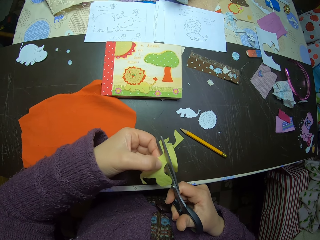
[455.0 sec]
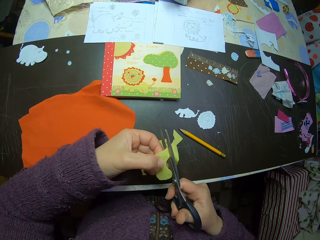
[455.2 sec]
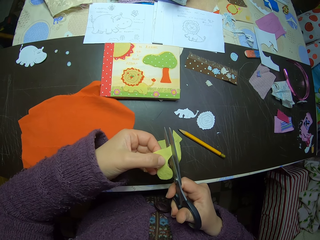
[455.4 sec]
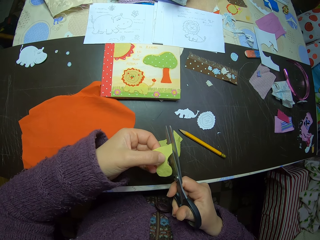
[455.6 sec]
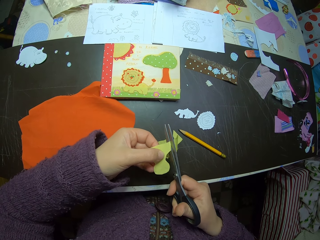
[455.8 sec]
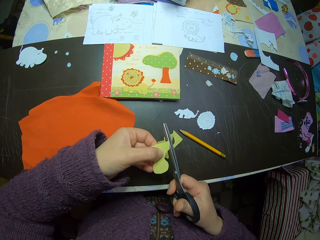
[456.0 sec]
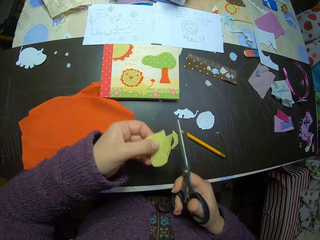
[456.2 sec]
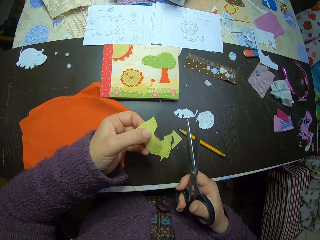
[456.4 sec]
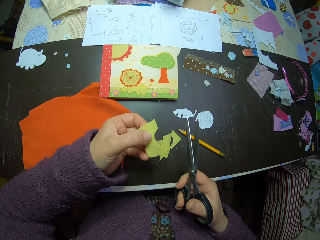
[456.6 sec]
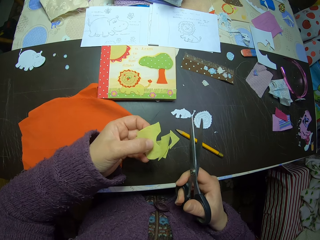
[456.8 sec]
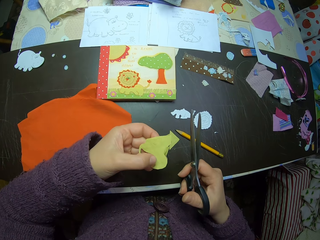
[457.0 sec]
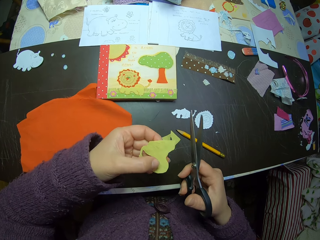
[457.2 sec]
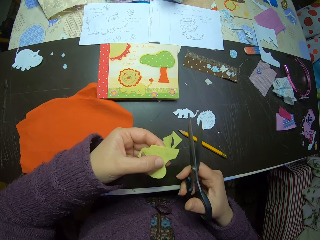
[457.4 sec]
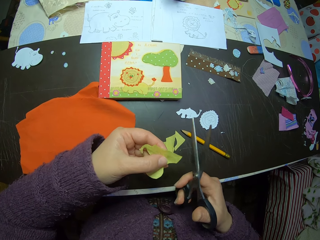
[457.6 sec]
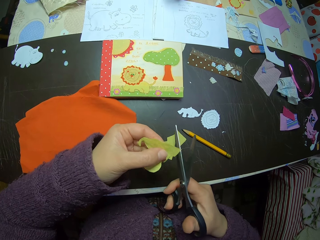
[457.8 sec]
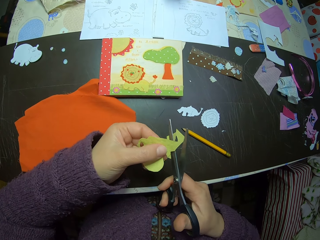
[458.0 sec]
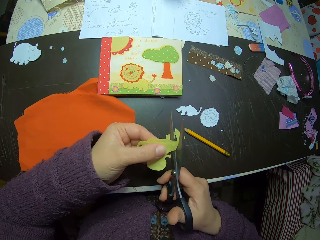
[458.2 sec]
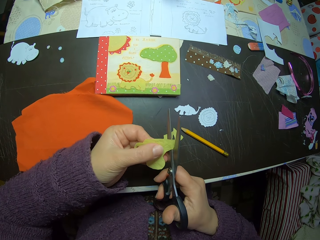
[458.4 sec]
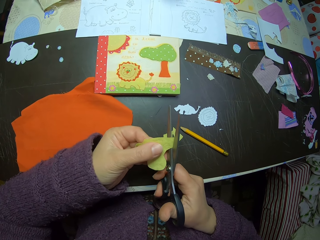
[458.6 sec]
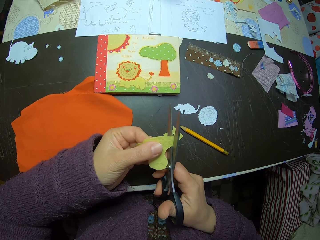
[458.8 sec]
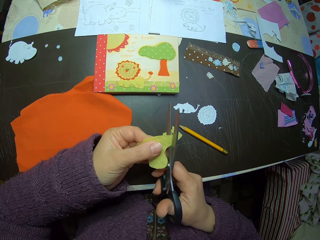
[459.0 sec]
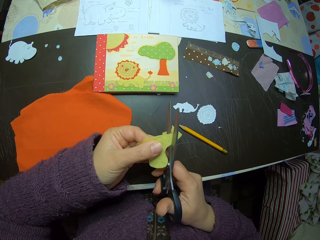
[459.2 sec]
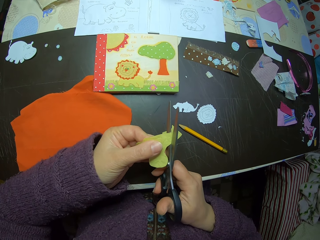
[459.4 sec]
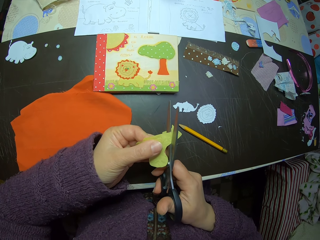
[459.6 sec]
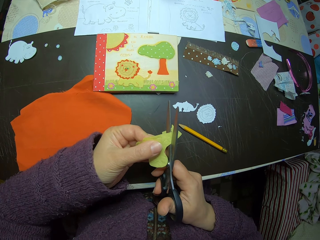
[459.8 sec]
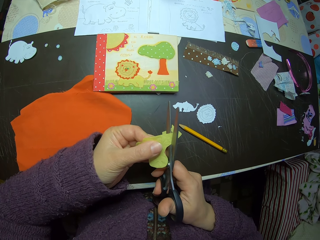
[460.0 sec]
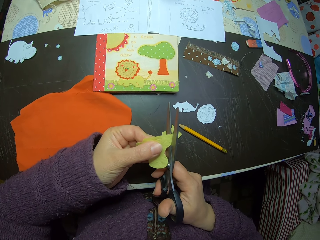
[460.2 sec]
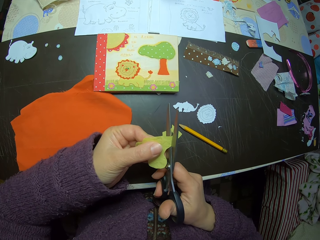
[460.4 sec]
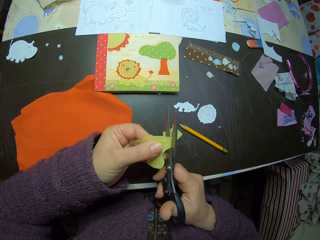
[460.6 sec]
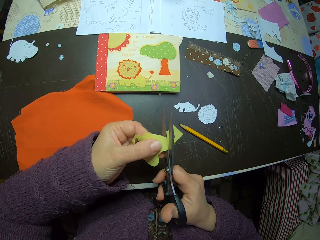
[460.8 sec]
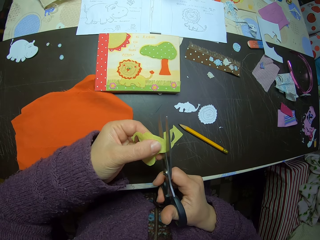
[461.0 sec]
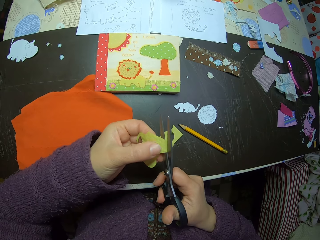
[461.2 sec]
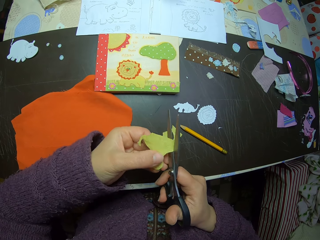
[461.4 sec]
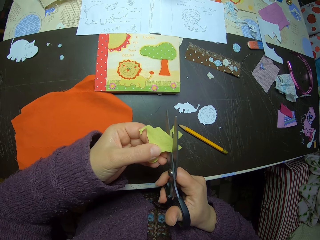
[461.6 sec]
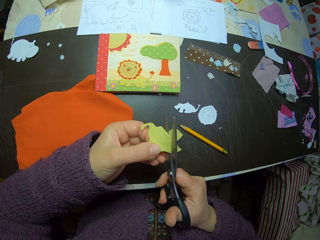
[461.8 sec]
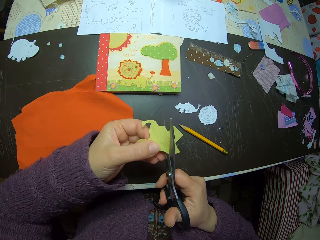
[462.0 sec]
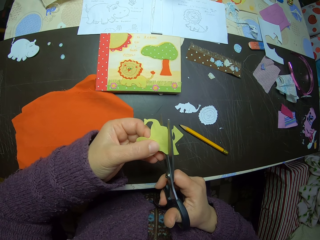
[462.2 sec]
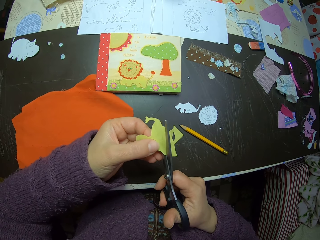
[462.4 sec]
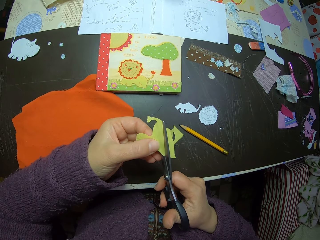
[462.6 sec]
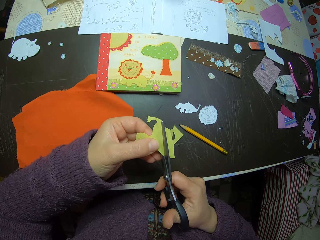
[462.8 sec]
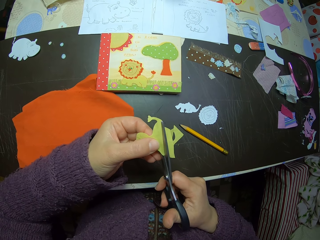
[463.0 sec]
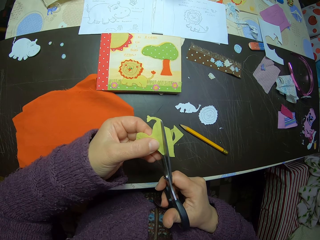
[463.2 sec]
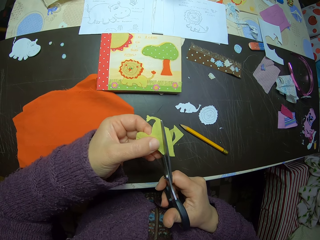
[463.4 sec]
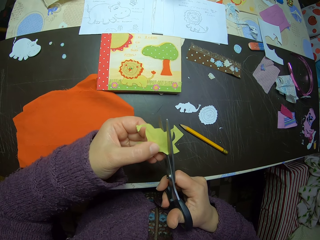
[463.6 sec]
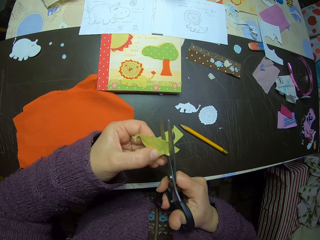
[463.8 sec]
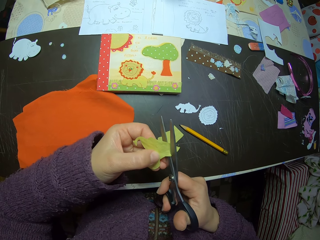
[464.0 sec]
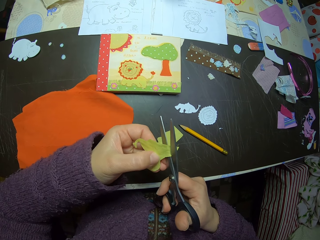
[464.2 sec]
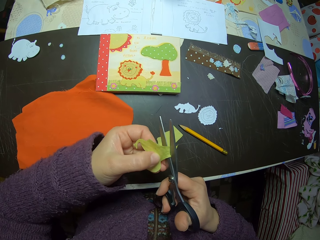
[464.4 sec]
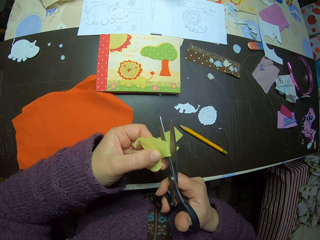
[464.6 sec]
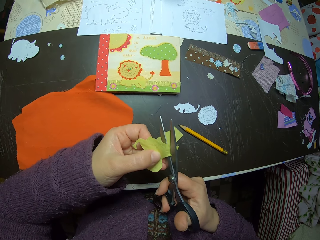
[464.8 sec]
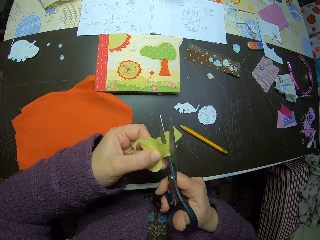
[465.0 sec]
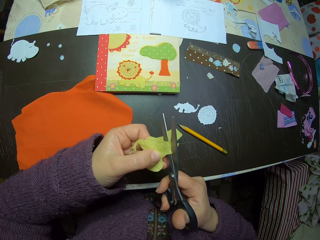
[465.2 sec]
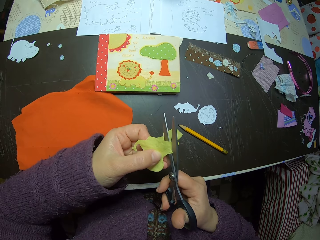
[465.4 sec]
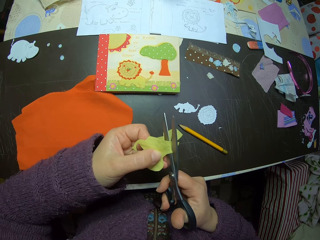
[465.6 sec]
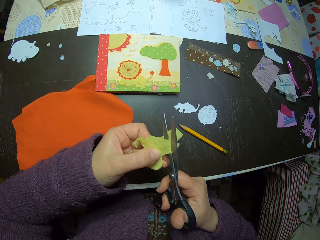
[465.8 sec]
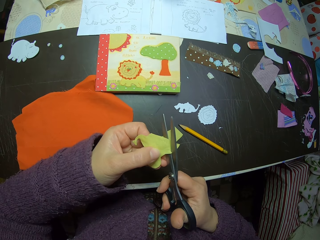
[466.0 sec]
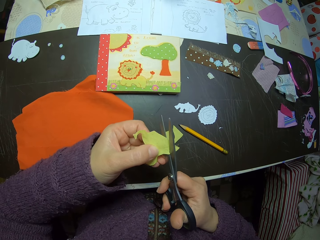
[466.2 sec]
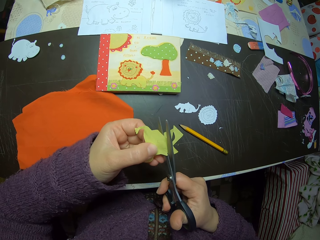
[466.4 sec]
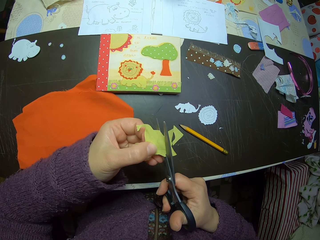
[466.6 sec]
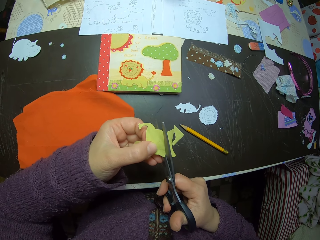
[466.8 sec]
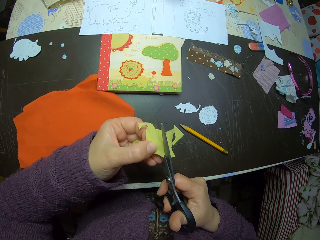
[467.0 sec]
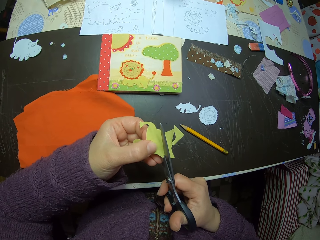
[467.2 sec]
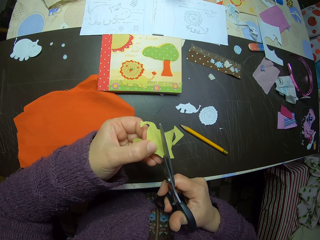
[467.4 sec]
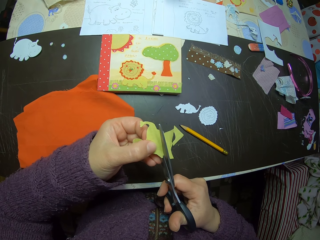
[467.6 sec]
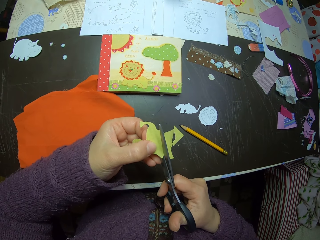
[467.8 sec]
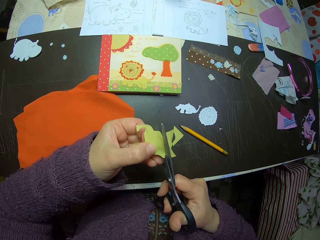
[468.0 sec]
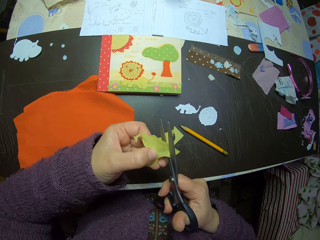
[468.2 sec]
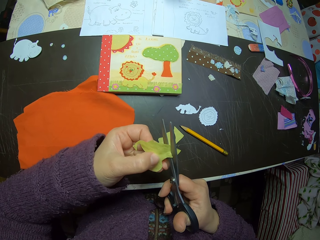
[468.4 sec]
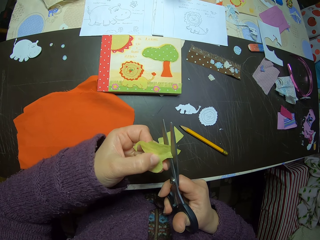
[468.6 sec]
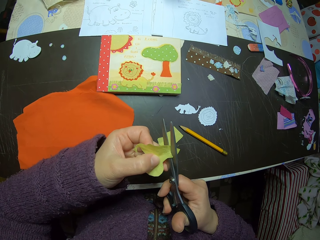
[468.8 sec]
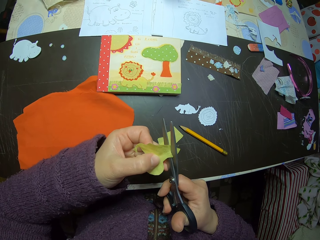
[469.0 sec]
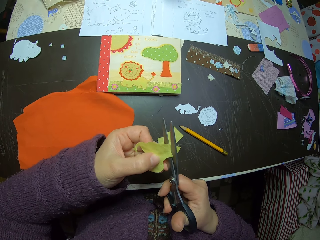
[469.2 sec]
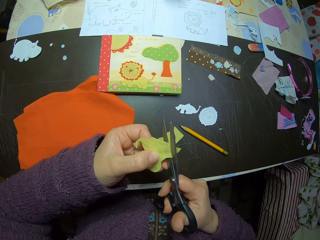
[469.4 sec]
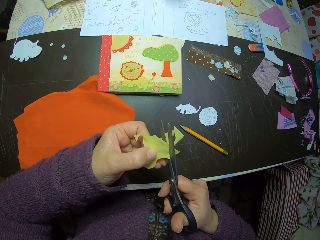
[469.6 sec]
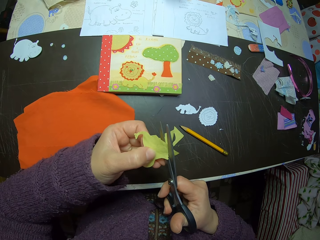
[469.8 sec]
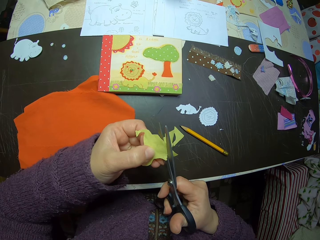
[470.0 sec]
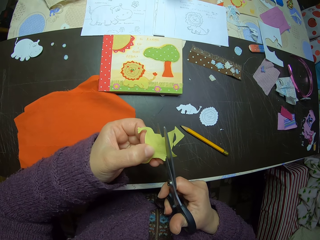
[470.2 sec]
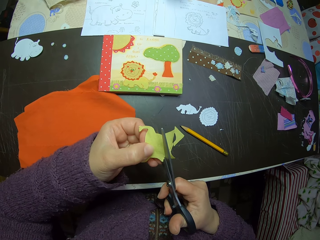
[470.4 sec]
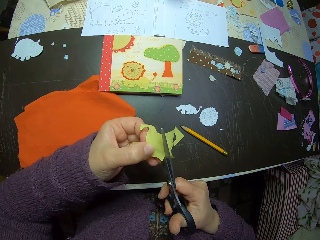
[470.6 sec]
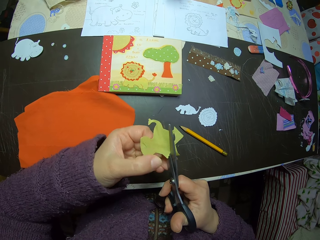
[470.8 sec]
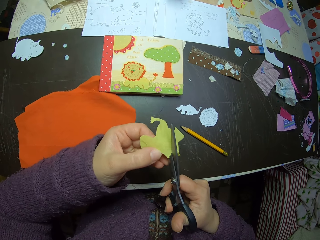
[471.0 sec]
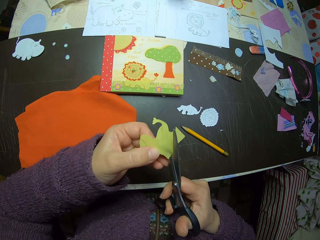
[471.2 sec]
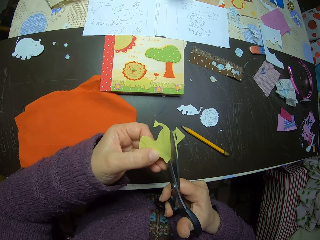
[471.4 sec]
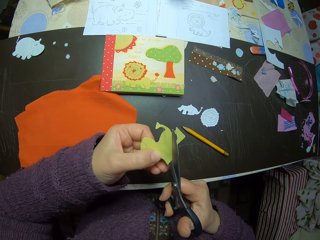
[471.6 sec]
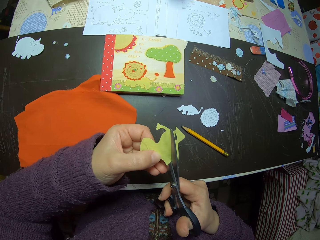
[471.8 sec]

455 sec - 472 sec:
The camera wearer drops the cut-out piece on the table. She cuts the yellow piece of fabric with the scissors in her right hand. She adjusts the yellow piece of fabric with her left hand.

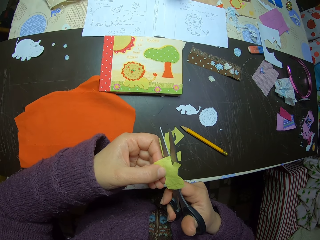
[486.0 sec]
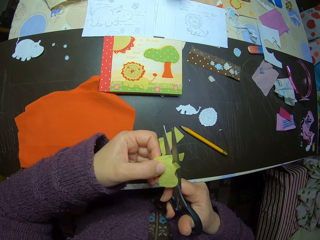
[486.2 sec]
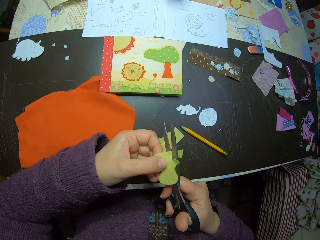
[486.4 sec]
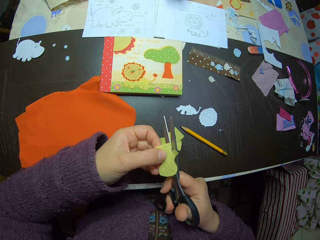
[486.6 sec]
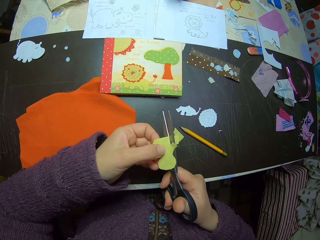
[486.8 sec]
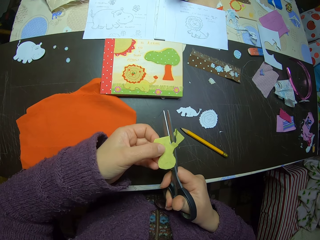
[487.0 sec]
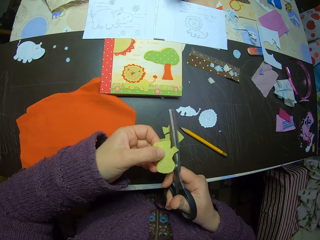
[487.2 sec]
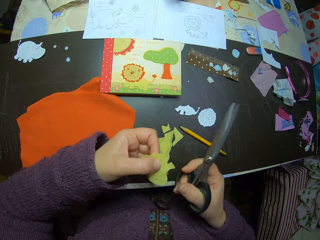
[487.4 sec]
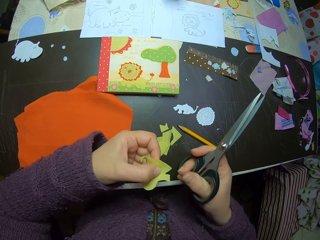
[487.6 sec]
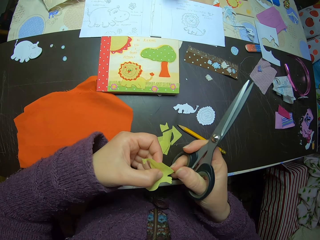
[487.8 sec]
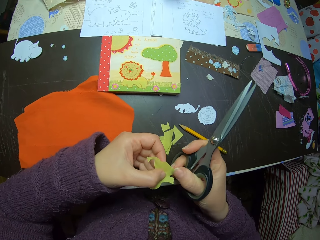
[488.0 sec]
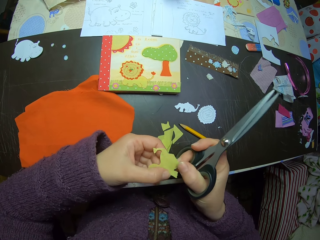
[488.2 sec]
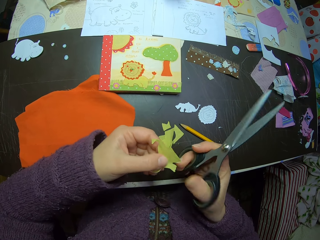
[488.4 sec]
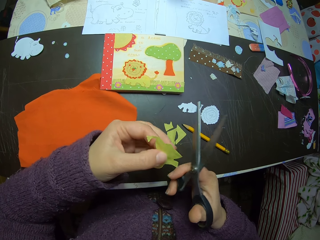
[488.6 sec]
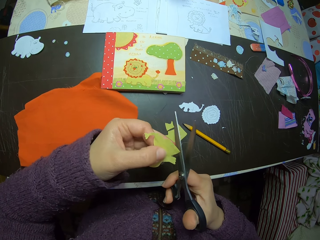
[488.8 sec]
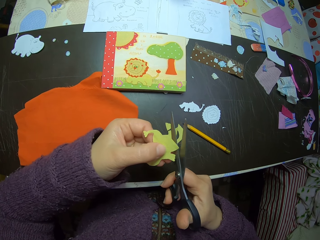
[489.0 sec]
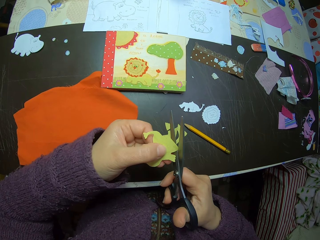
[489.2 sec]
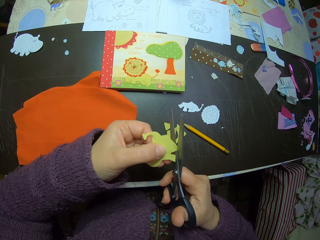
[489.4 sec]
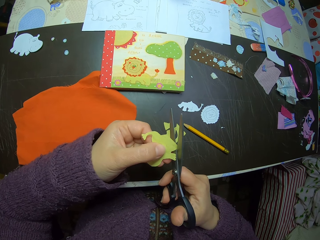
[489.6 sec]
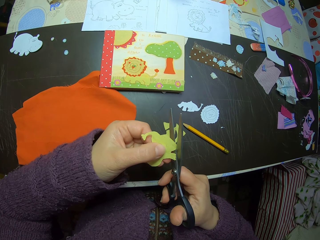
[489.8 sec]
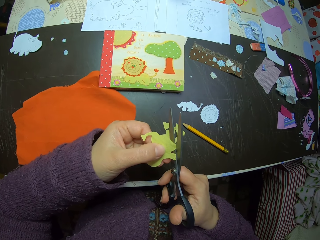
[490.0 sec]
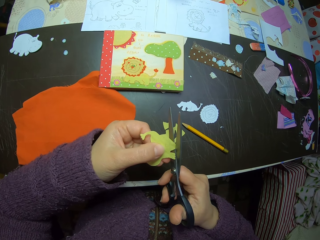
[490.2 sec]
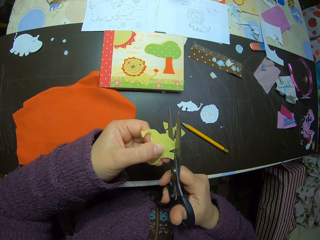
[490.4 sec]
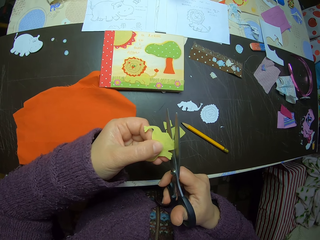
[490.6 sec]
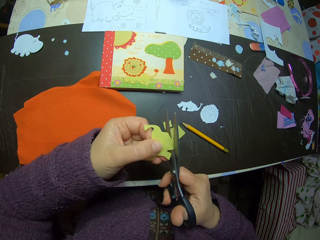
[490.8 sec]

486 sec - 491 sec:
The camera wearer drops the cut-out piece of fabric on the table. She adjusts the yellow piece of fabric with both hands. She cuts the yellow fabric with the scissors in her right hand.
